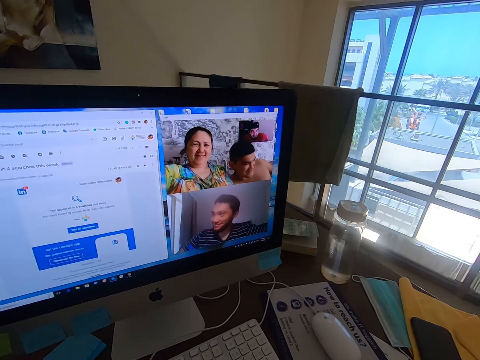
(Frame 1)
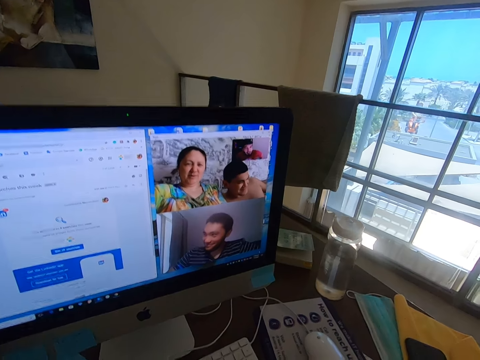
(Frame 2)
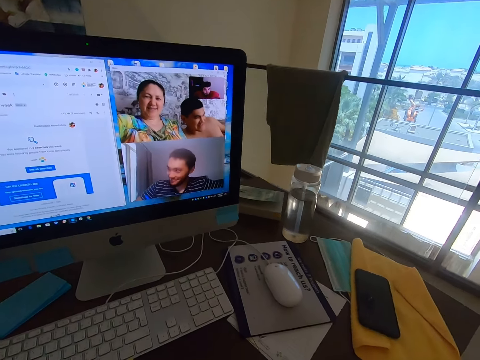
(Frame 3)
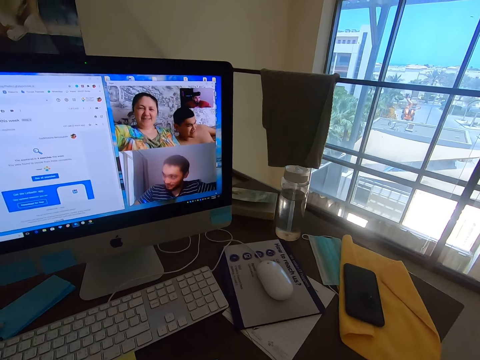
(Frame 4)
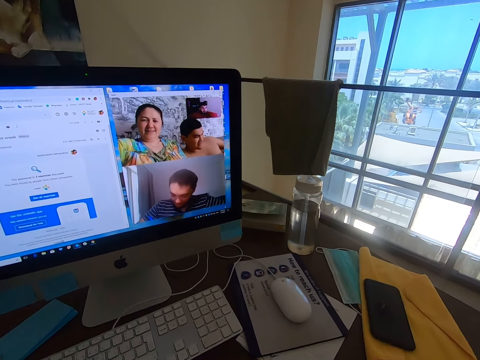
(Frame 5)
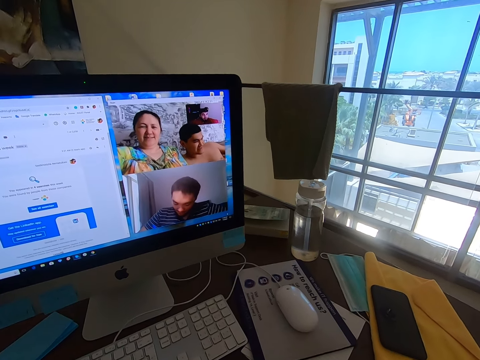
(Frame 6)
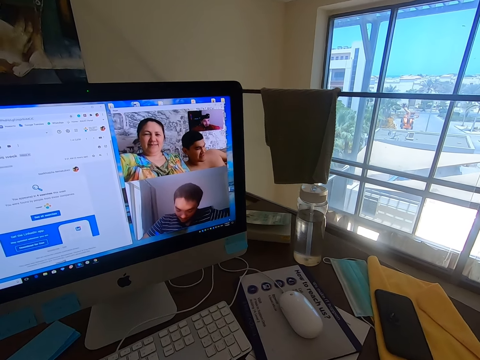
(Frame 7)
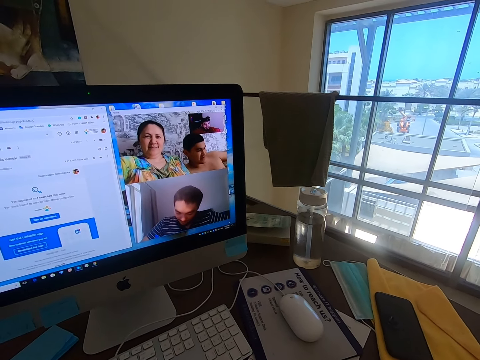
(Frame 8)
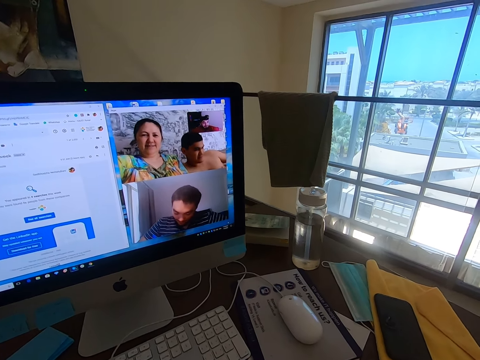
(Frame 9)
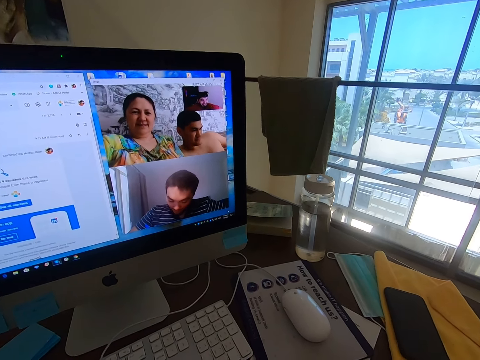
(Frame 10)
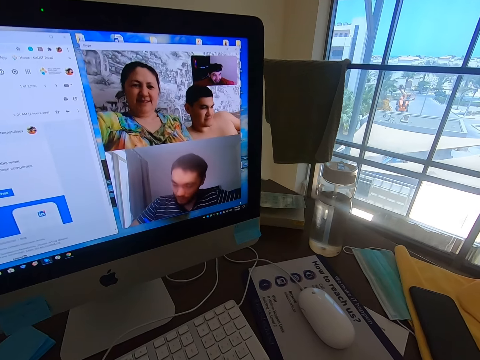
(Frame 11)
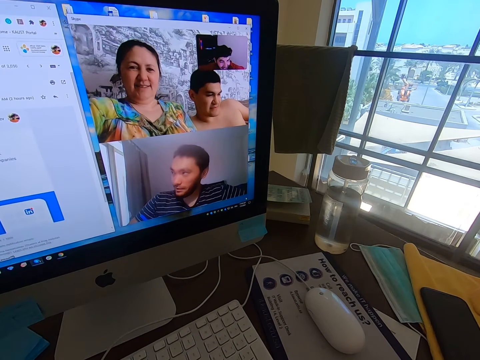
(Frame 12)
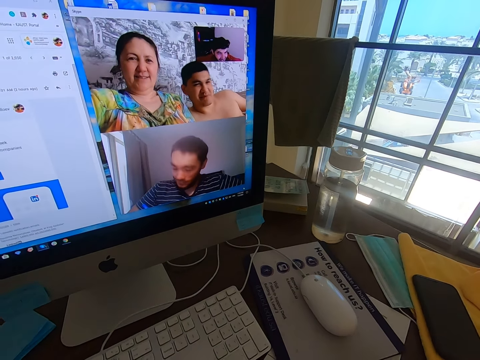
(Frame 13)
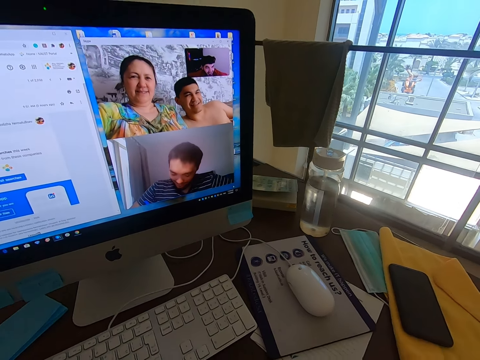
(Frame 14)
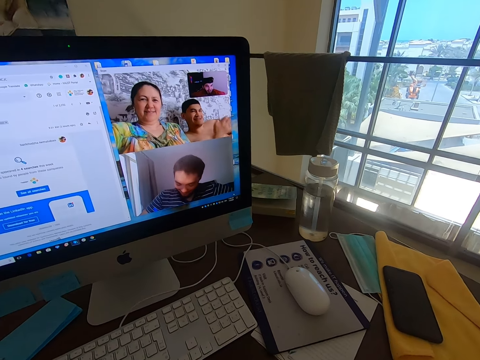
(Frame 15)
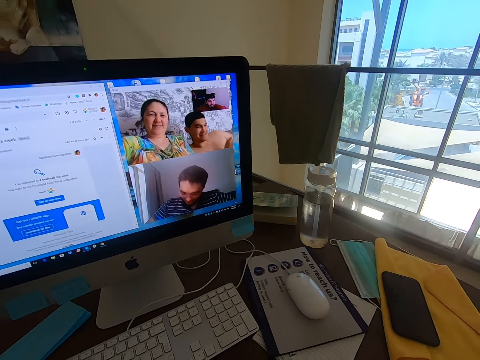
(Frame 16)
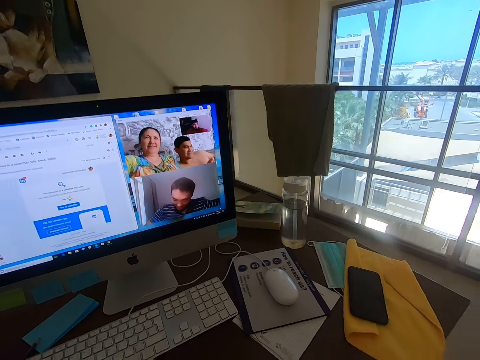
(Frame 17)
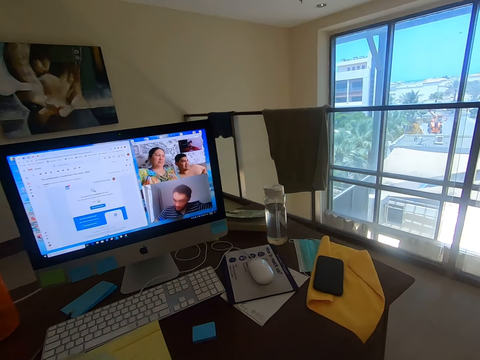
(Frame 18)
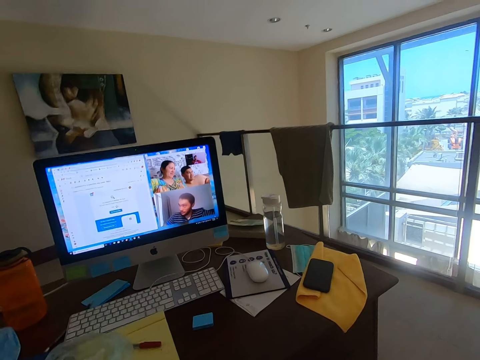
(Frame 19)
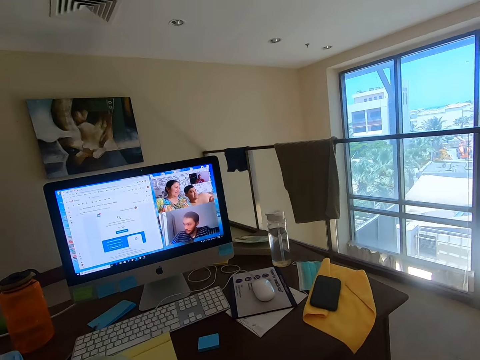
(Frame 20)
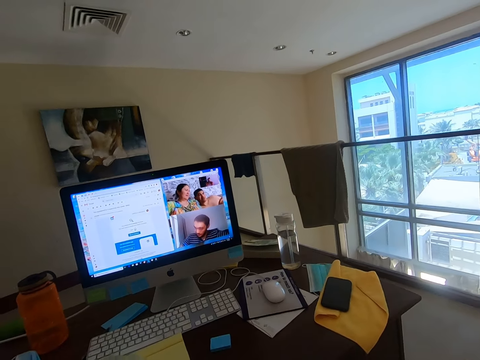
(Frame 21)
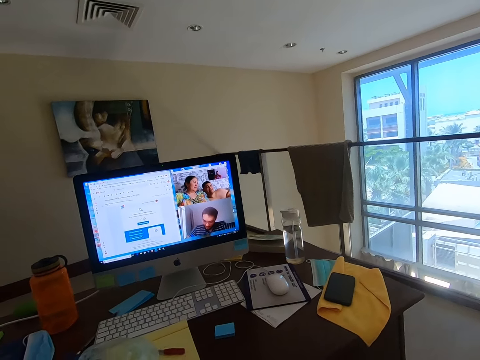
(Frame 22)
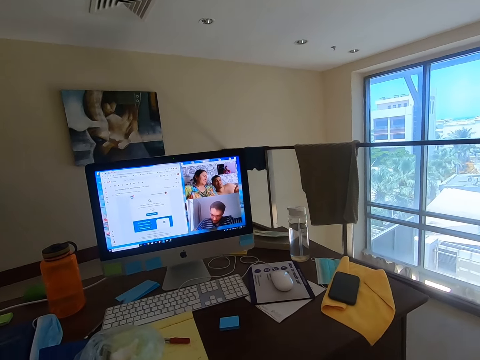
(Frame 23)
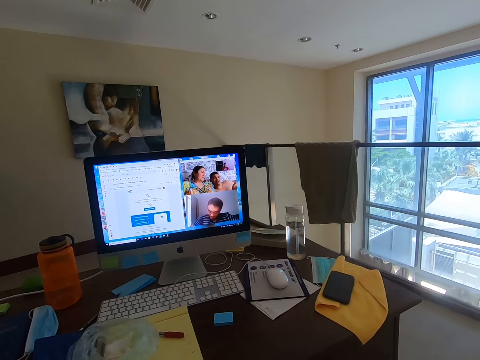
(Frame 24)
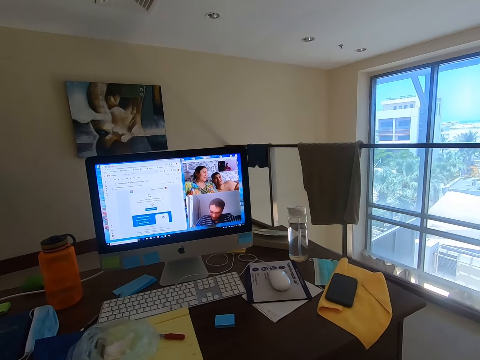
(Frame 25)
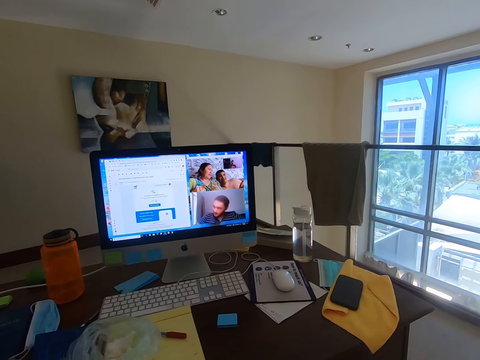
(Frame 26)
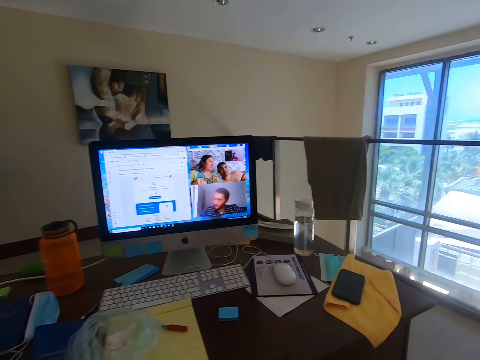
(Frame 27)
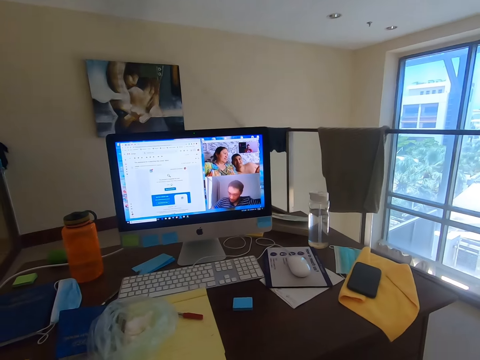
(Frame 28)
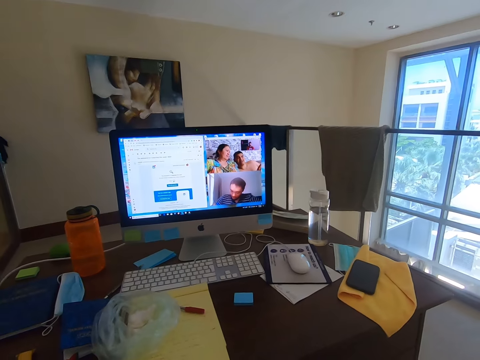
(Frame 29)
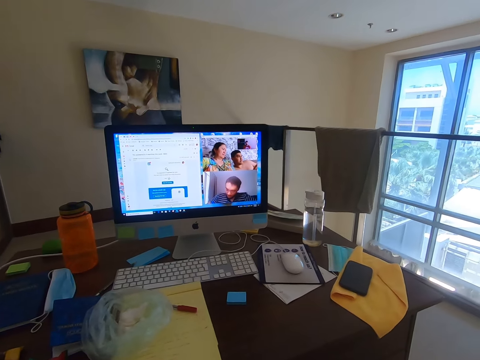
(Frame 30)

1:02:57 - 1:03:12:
The camera wearer converses with a man.

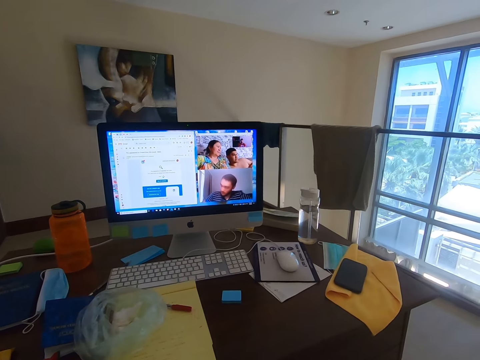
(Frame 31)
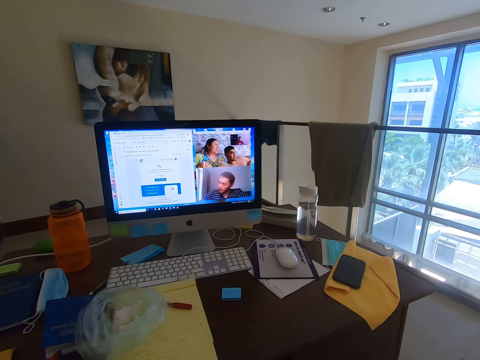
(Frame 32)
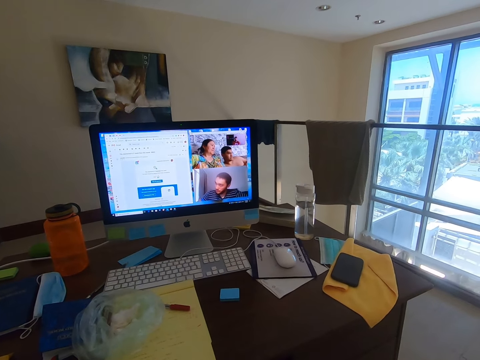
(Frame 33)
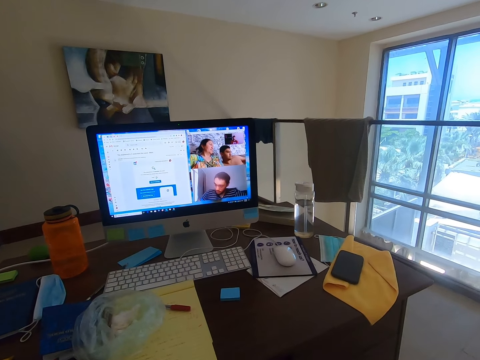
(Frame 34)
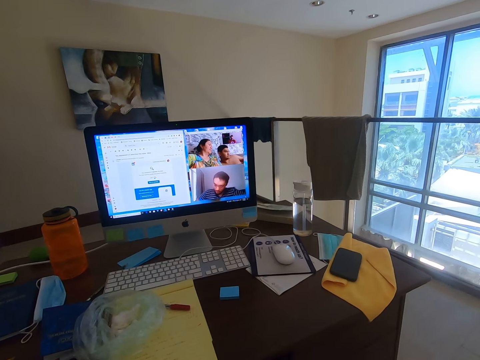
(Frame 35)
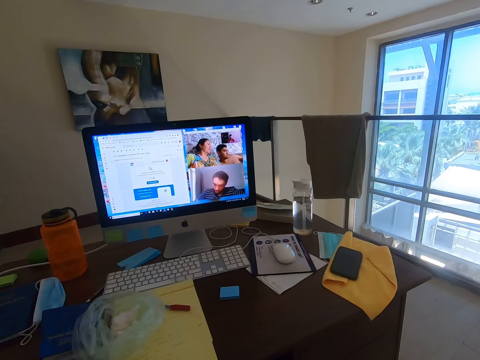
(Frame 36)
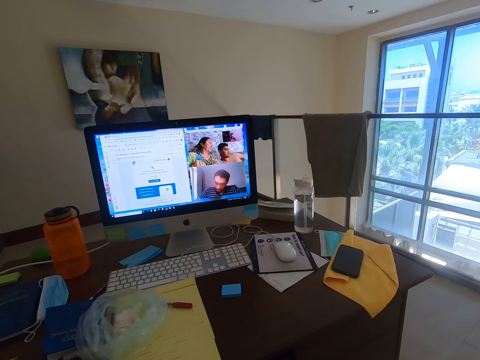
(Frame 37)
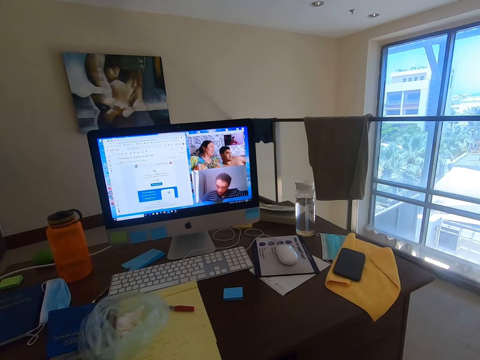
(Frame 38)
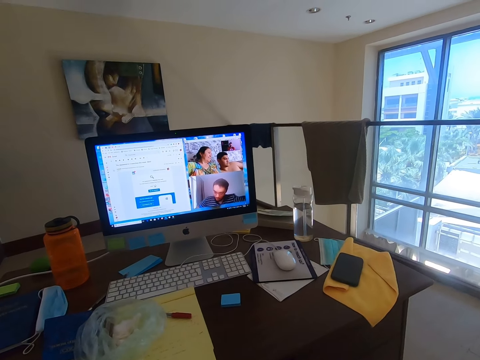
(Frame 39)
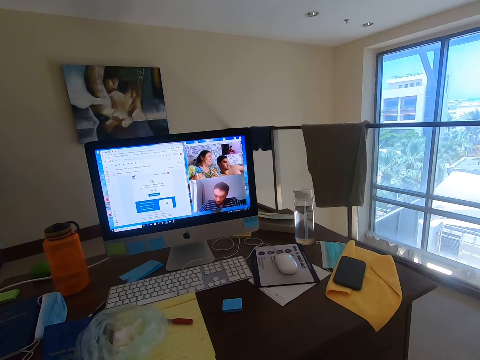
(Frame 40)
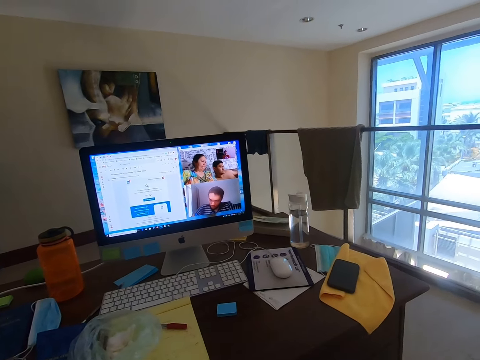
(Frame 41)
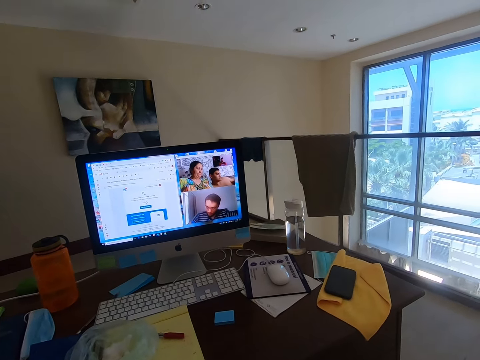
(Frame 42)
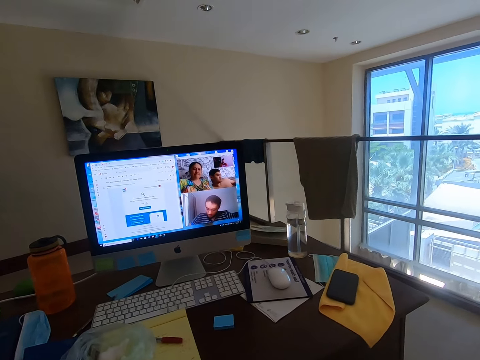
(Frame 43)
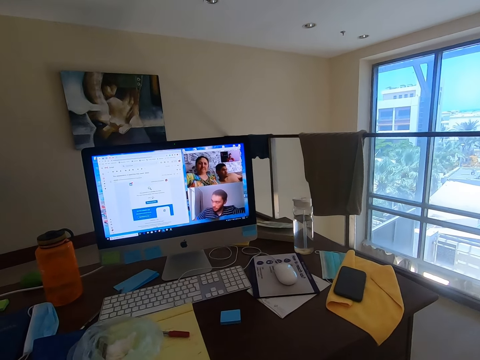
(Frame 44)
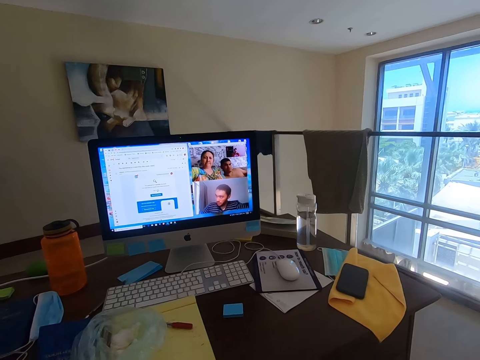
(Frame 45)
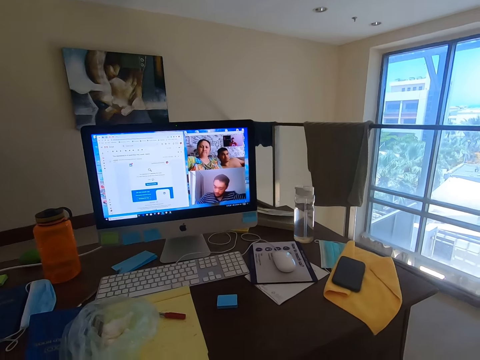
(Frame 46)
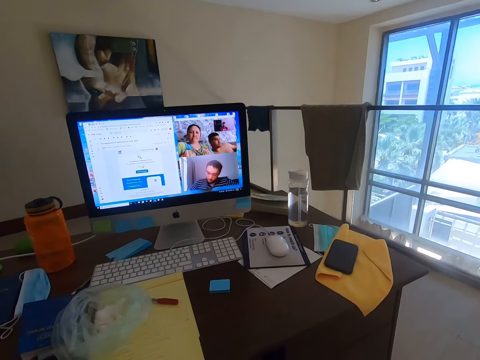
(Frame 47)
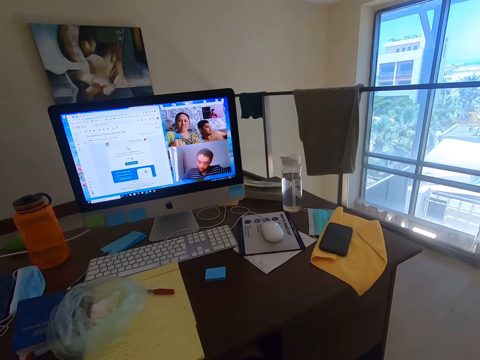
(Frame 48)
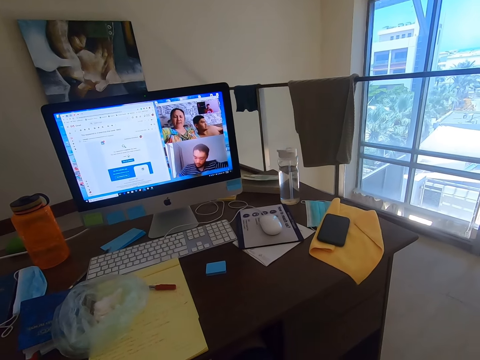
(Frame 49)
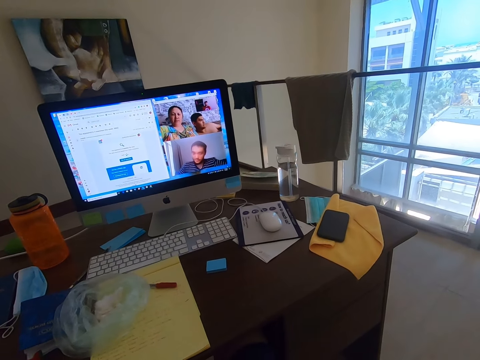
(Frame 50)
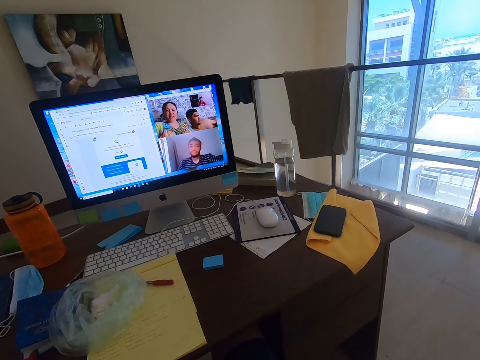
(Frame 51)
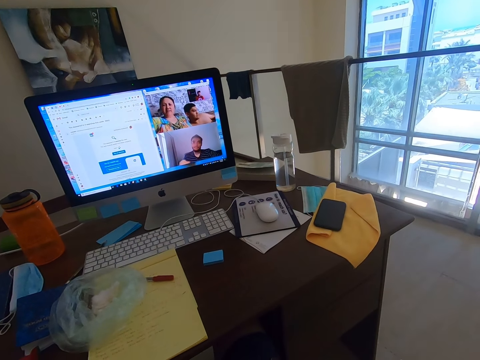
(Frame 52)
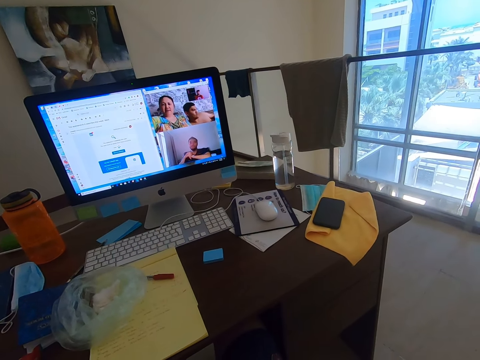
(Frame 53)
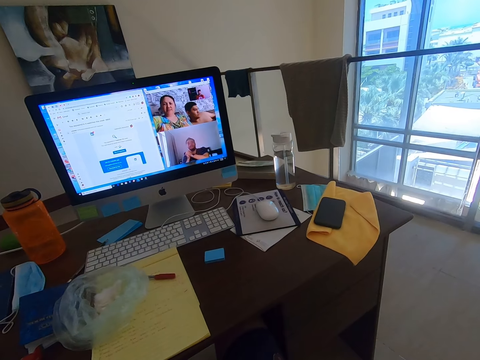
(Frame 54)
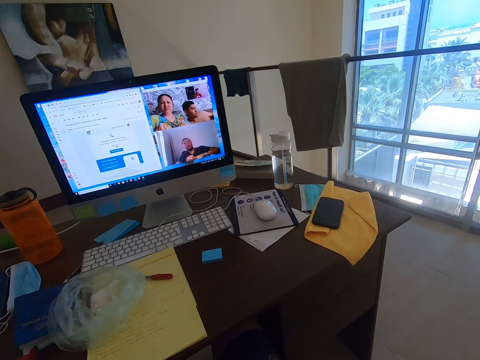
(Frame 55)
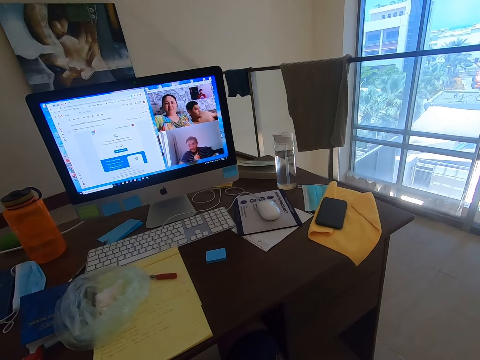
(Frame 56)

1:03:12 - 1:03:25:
The camera wearer converses with a woman.
